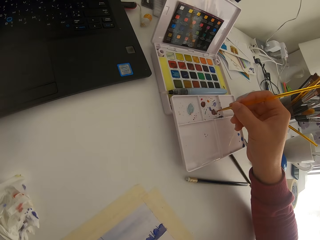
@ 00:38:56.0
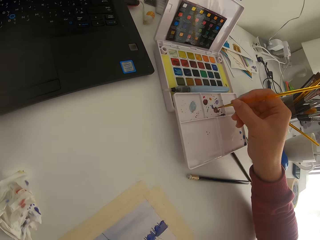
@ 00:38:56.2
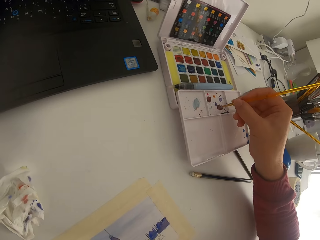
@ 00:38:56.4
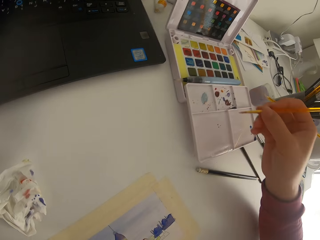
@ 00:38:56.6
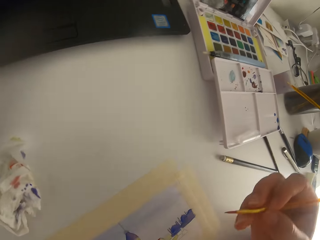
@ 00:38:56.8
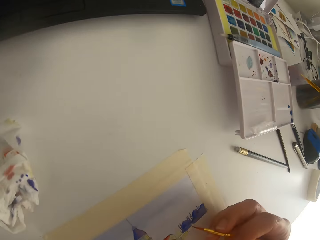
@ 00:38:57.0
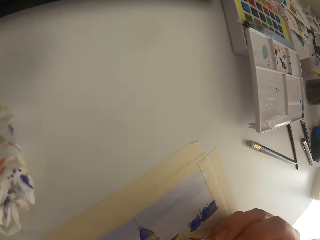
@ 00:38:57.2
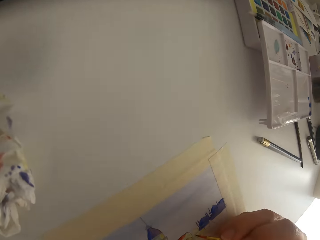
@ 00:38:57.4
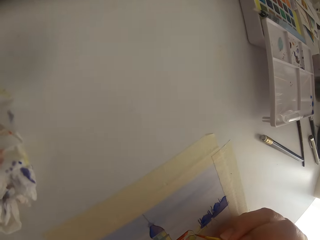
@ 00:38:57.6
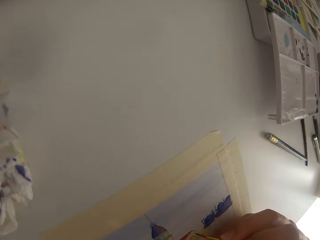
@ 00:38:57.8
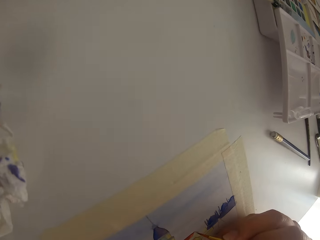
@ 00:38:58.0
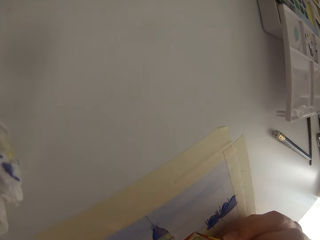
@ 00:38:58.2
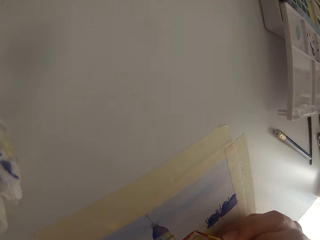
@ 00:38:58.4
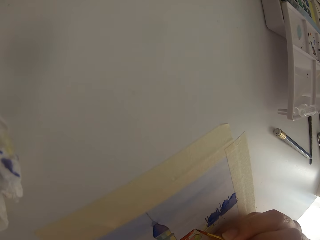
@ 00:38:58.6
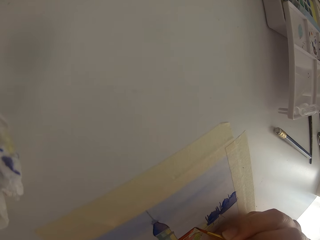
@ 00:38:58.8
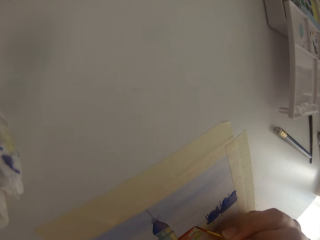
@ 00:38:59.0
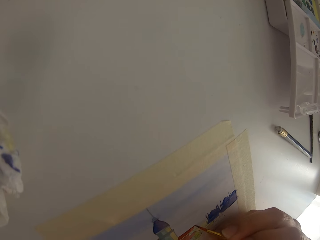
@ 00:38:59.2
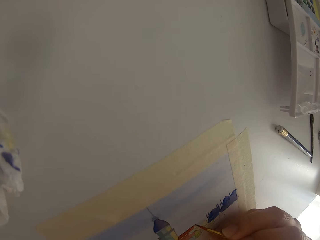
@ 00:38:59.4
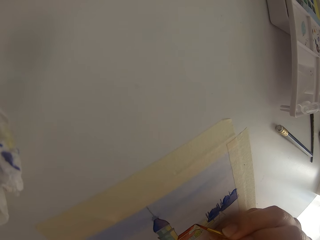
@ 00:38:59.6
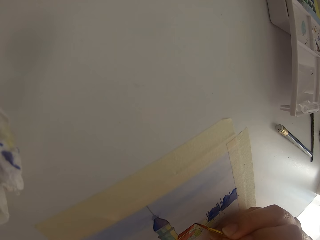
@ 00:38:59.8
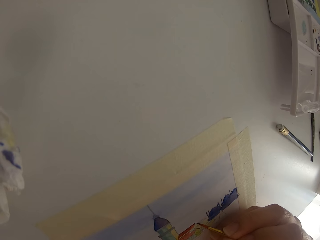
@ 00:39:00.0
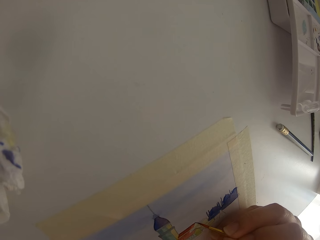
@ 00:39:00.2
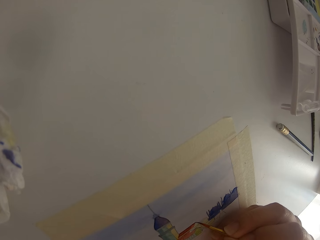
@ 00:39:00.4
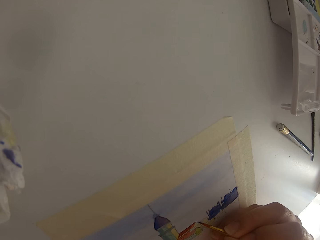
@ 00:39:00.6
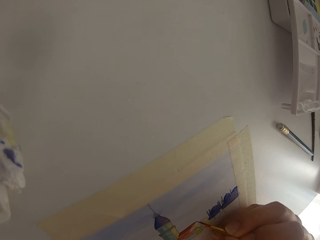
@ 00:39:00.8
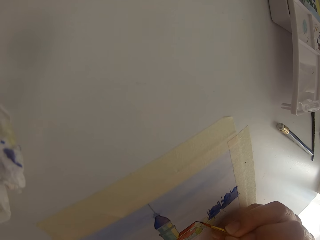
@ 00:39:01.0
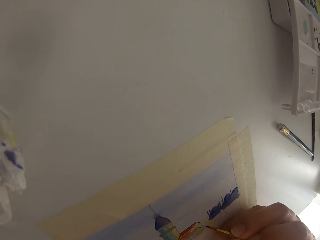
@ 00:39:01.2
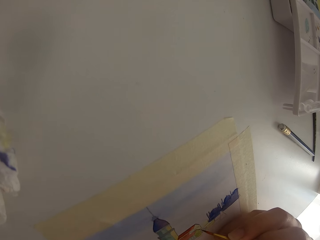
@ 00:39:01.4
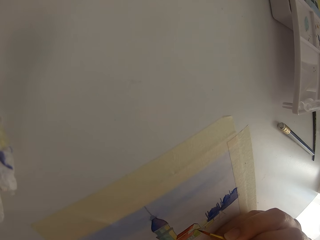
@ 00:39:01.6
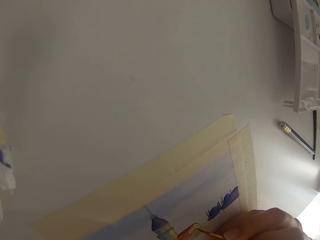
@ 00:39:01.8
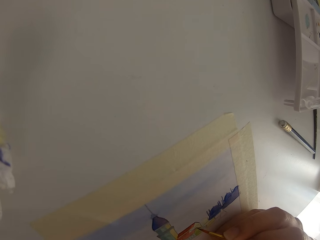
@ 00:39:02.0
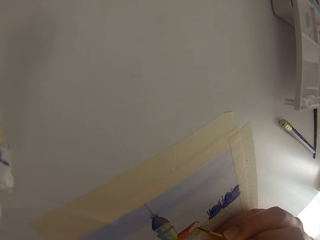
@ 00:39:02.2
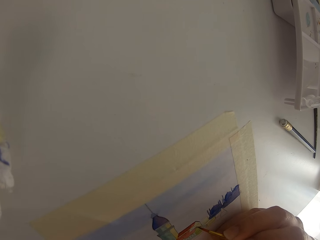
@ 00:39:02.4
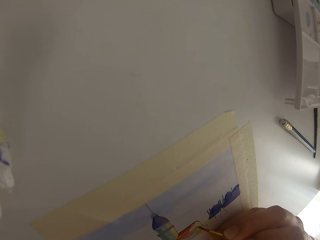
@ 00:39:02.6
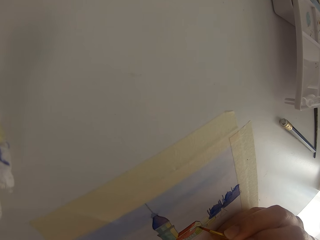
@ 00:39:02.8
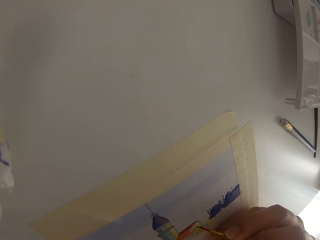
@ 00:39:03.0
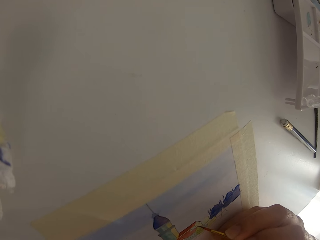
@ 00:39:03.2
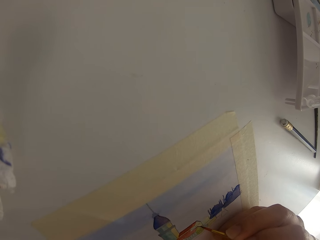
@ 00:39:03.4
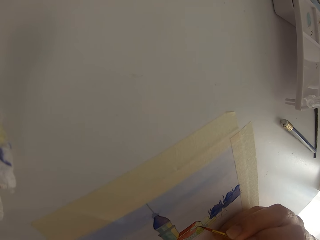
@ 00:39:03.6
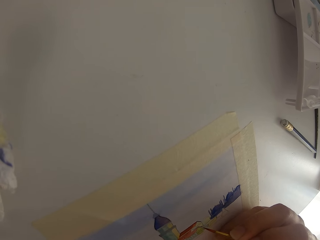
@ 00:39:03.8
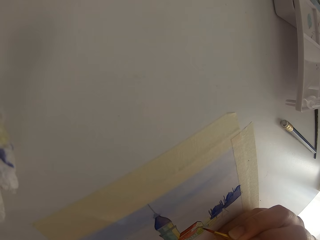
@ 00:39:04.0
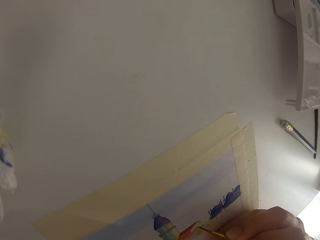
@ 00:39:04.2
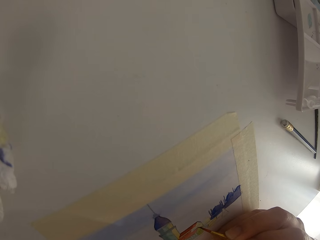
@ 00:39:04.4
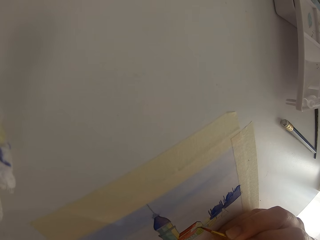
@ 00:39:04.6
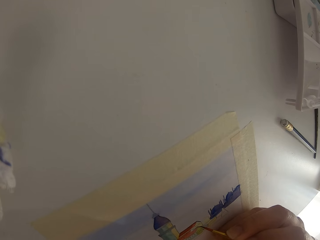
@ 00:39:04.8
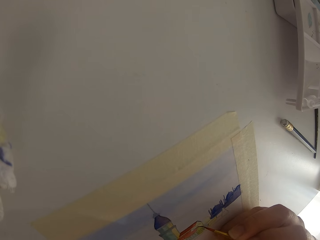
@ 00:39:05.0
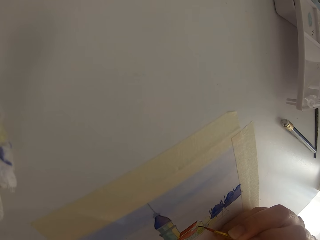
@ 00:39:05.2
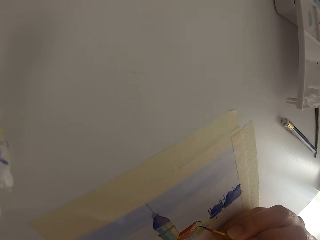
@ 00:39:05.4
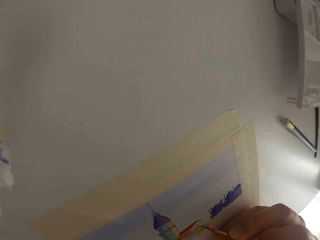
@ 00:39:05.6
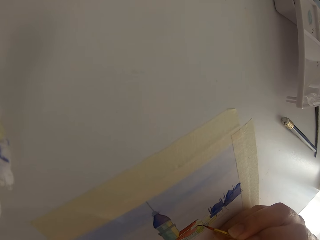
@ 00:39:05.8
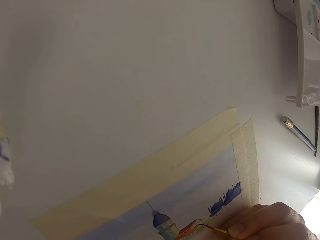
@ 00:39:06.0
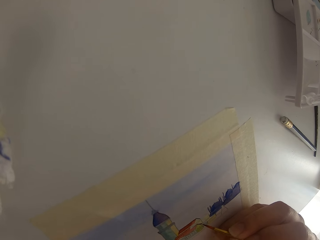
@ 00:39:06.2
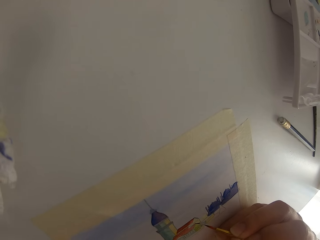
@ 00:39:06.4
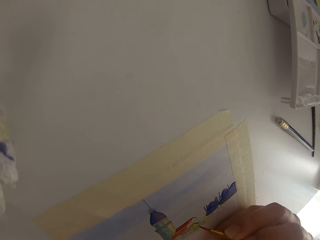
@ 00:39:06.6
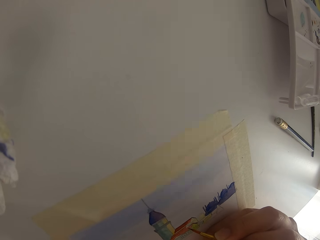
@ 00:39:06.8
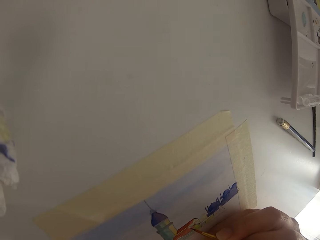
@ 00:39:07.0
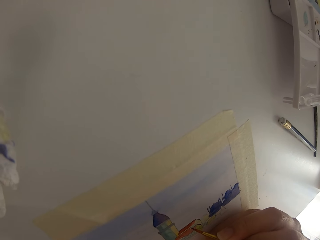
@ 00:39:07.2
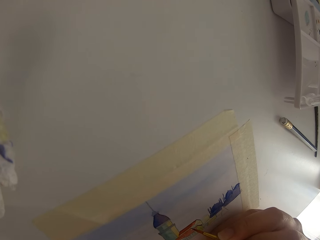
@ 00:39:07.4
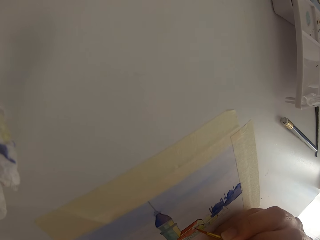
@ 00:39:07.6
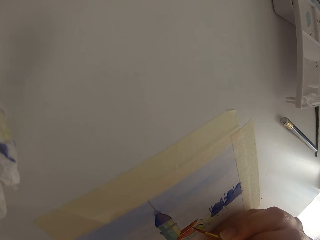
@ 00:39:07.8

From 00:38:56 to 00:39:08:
The camera wearer touches the paint brush on the paint mix on a palette.

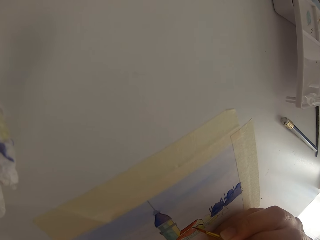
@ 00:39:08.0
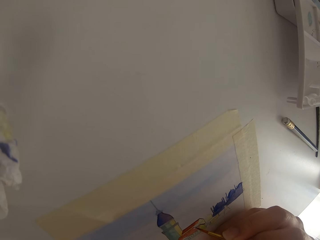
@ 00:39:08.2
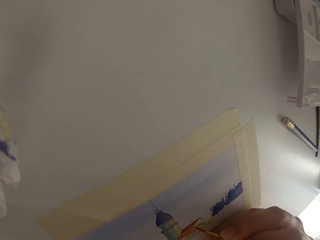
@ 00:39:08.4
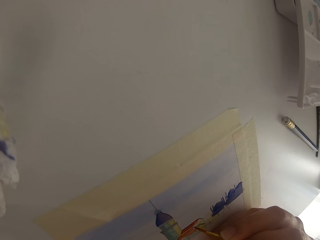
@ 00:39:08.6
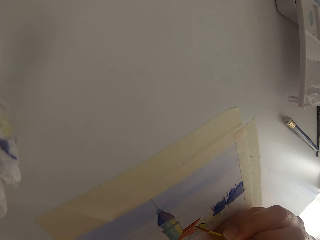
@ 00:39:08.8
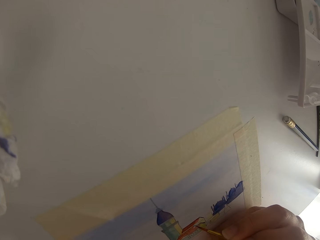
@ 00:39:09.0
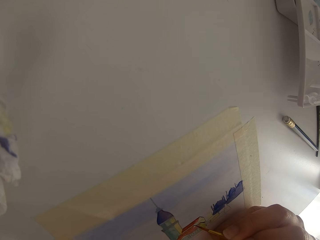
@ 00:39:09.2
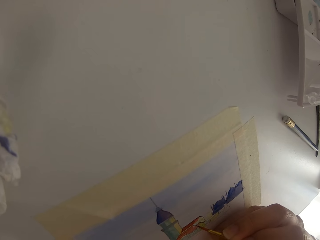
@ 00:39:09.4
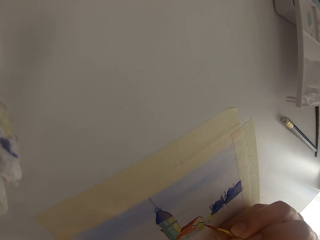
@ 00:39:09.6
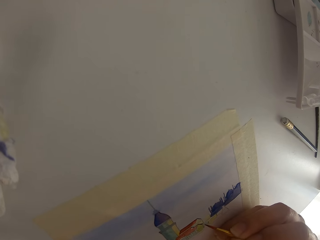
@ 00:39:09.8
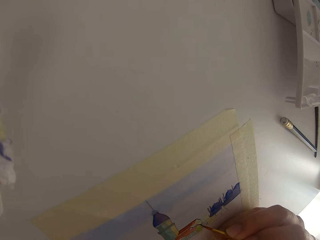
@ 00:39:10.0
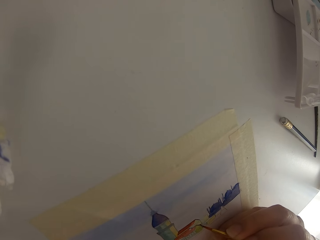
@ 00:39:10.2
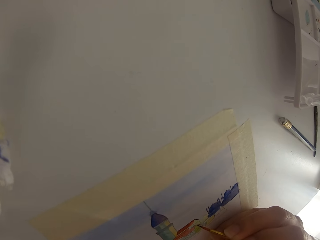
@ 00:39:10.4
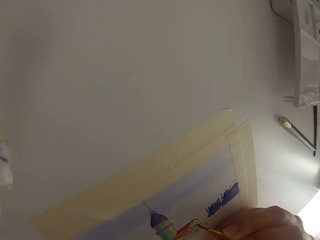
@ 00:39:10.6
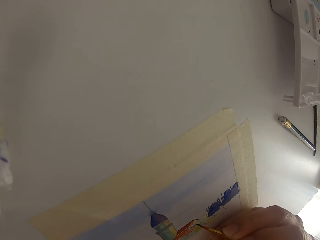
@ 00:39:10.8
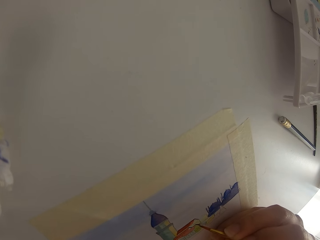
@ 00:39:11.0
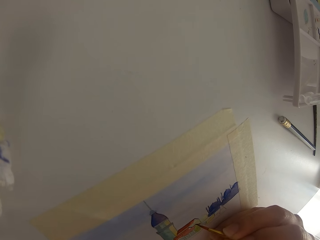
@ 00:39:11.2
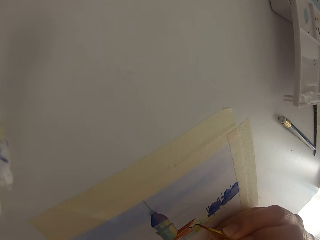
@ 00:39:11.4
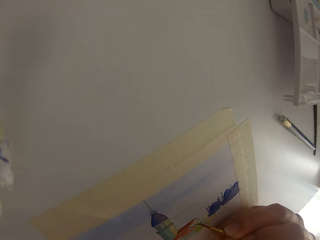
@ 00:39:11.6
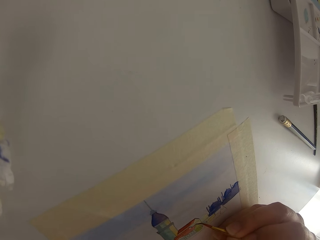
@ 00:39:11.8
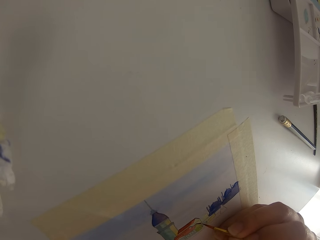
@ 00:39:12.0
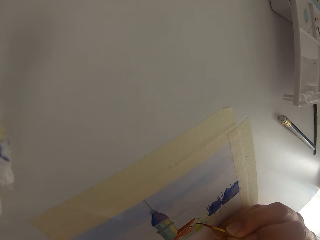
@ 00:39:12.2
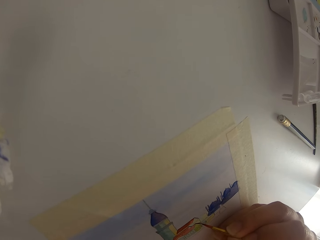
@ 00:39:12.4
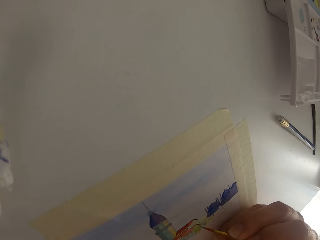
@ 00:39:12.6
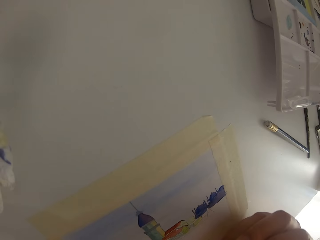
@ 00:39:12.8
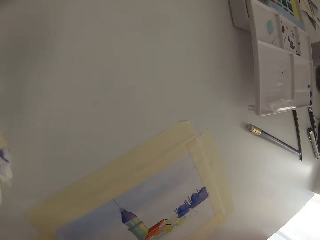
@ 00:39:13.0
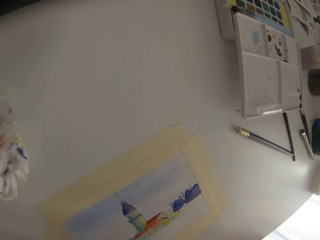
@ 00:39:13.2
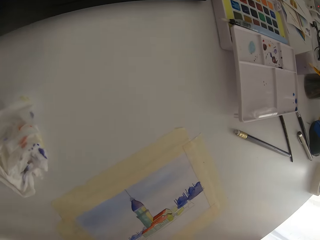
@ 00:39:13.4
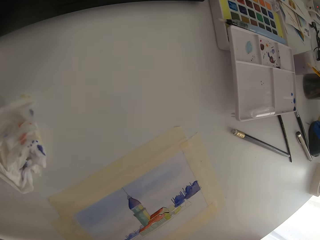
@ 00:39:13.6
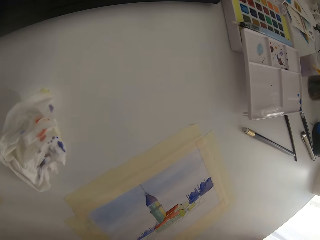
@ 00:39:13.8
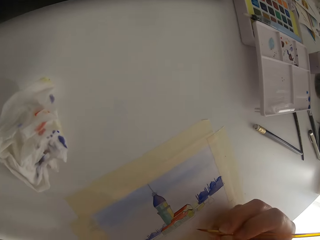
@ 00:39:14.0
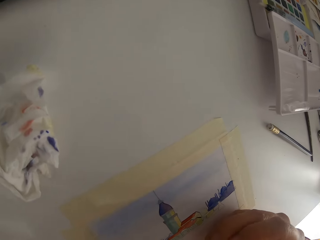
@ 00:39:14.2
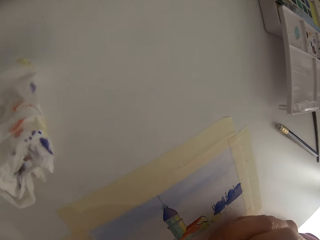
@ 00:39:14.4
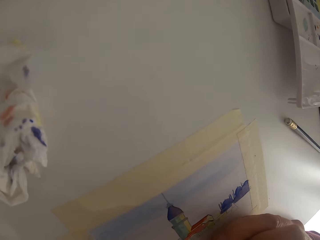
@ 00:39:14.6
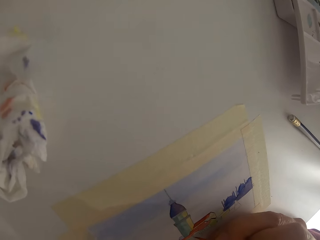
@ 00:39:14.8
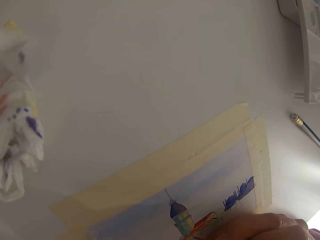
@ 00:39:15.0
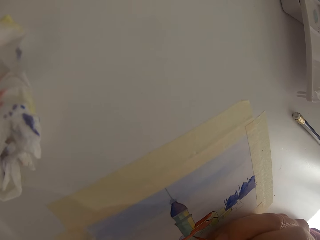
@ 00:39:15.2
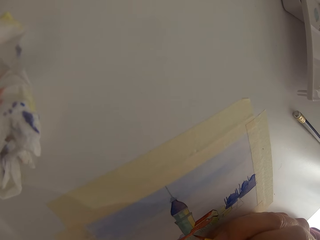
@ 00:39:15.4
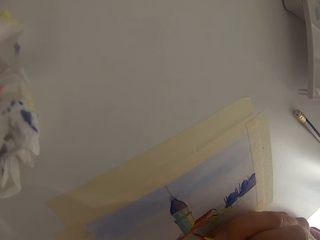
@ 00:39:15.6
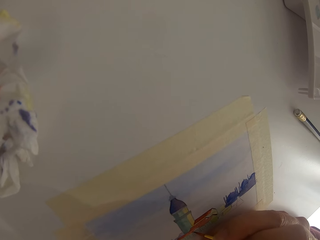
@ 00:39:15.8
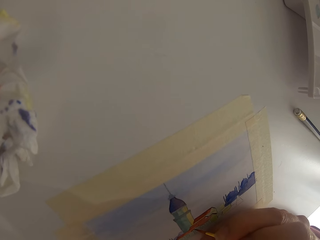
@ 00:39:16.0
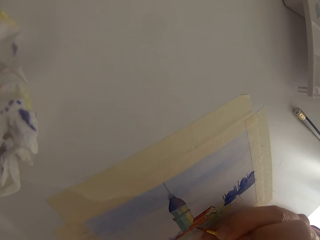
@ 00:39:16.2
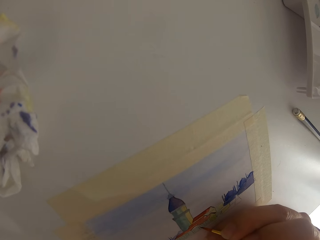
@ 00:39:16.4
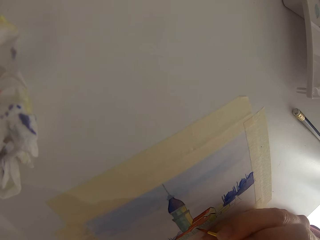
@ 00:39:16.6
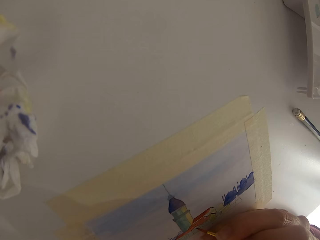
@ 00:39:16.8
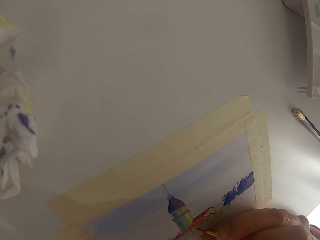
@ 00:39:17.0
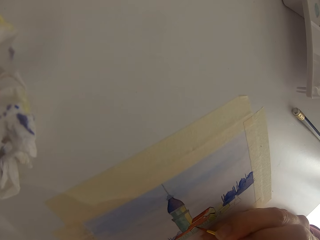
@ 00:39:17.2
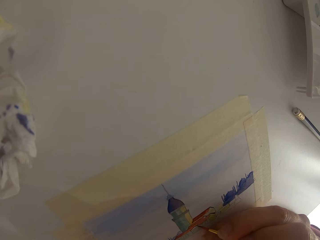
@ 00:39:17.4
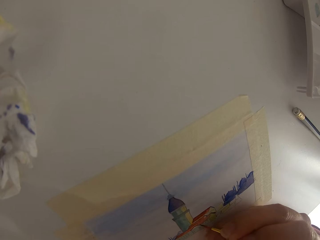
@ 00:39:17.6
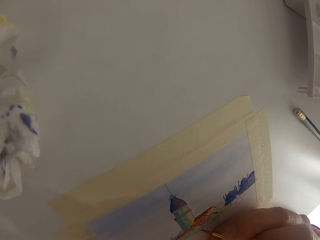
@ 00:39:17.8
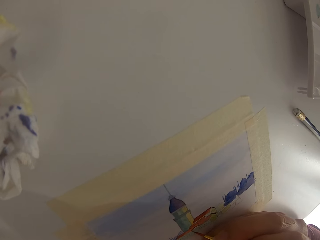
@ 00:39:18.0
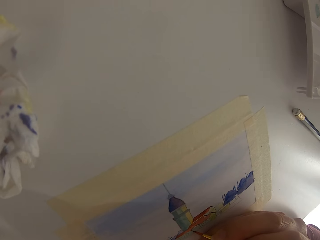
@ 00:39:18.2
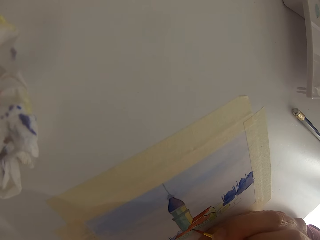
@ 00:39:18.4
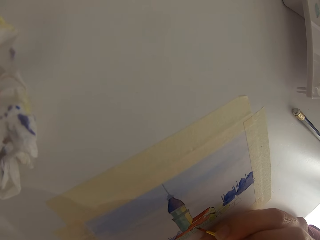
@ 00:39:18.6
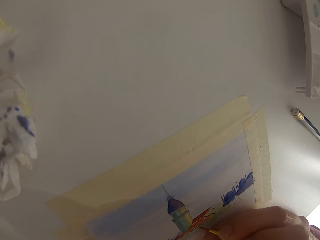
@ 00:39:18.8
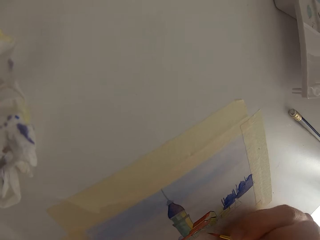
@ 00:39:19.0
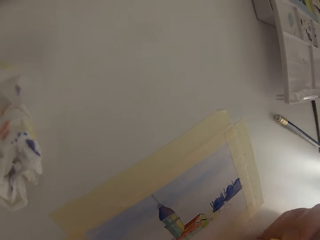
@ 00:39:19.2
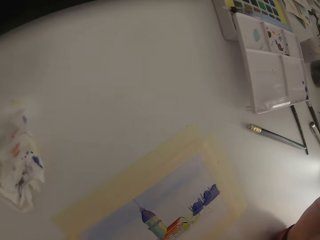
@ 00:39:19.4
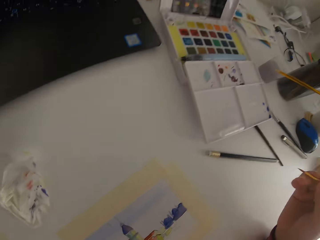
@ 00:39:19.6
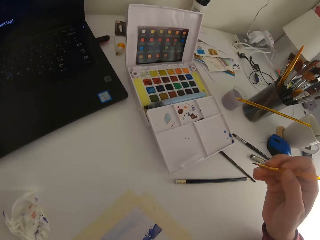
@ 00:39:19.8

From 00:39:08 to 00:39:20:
The camera wearer paints on paper. They pause painting.
